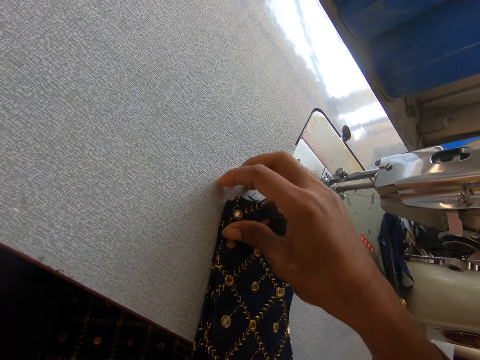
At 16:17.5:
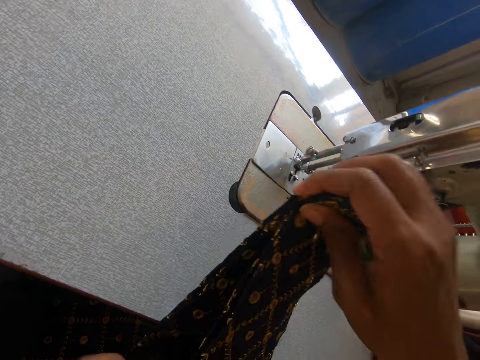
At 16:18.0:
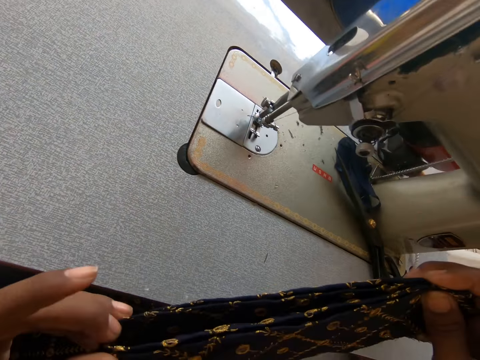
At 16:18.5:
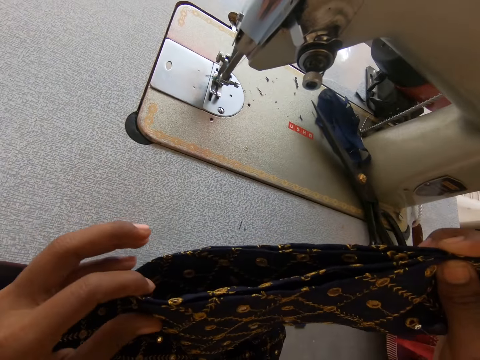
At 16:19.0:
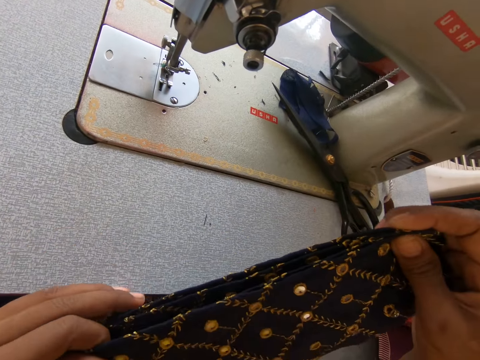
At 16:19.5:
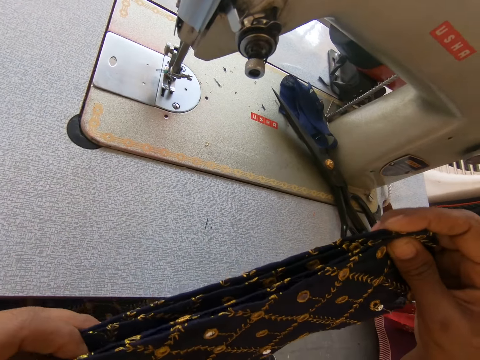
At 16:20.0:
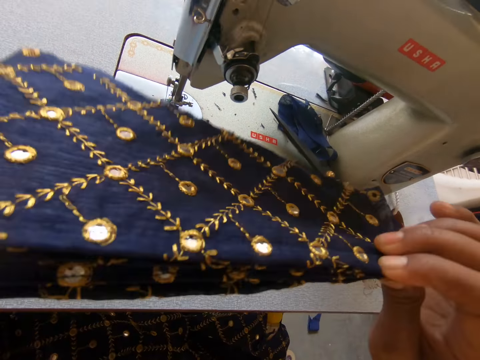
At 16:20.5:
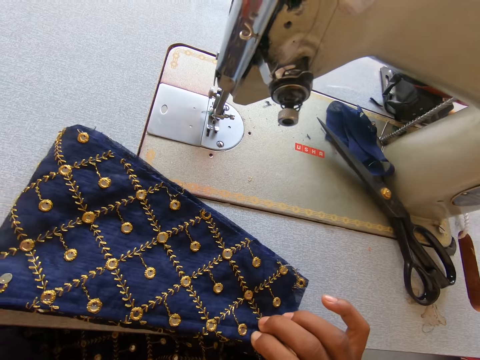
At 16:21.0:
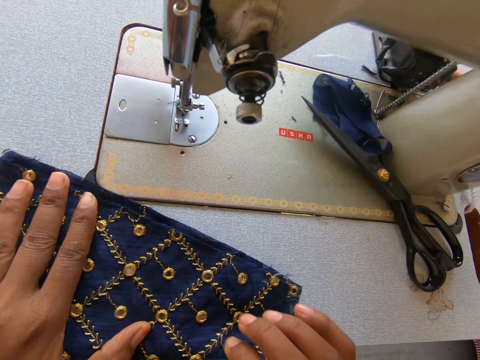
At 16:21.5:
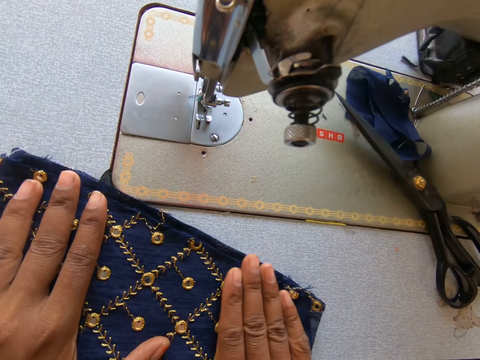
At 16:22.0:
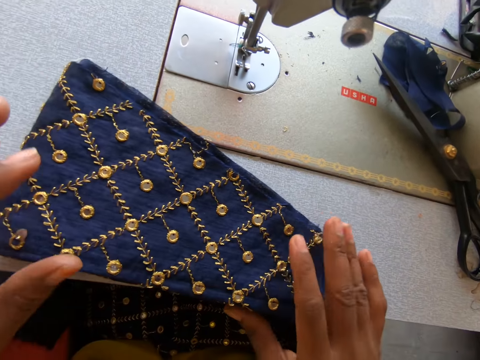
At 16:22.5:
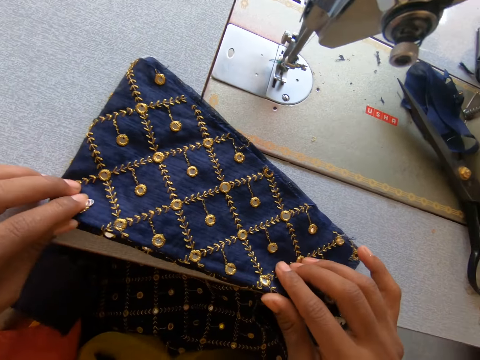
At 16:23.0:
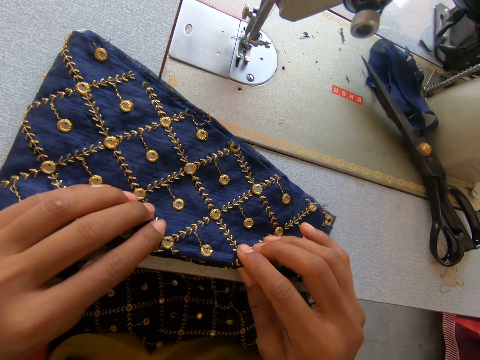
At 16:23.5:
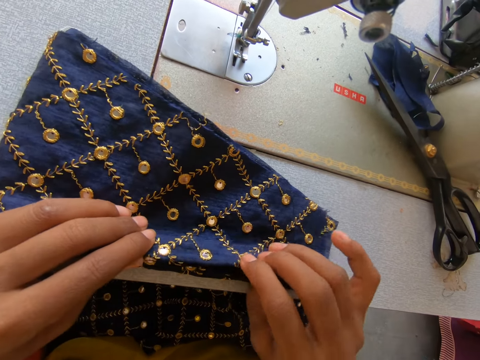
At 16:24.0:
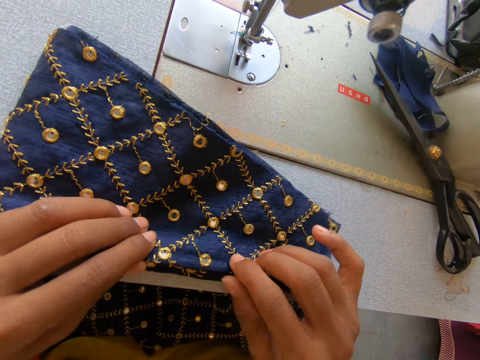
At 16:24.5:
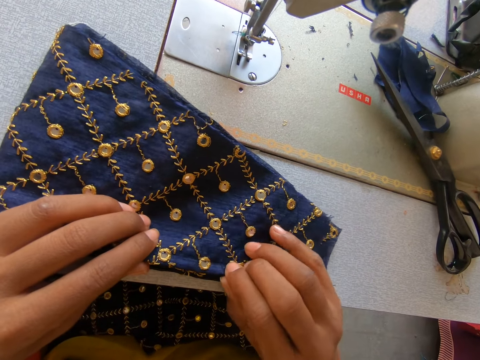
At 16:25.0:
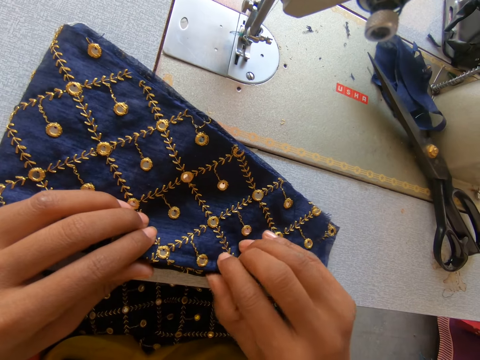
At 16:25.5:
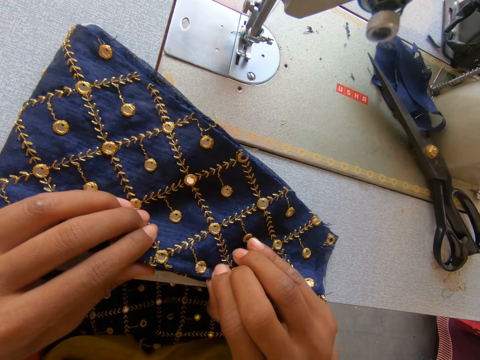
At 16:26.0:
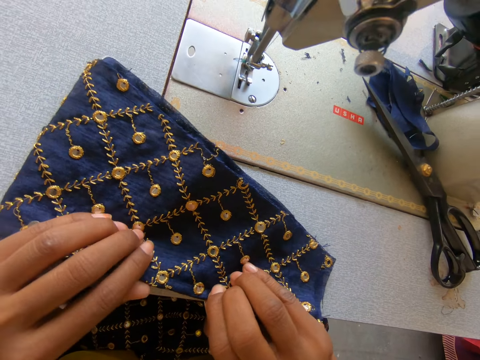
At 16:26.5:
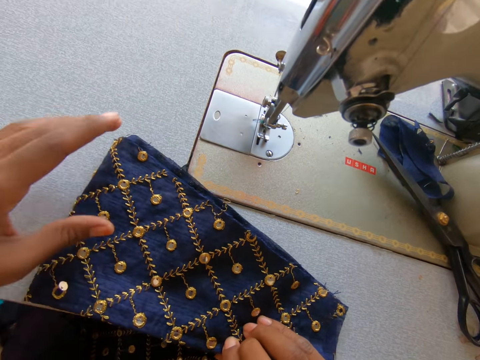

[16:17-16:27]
The camera wearer lifts the pieces of cloth up. They turn the pieces of cloth. They place the pieces of cloth down on the sewing machine.

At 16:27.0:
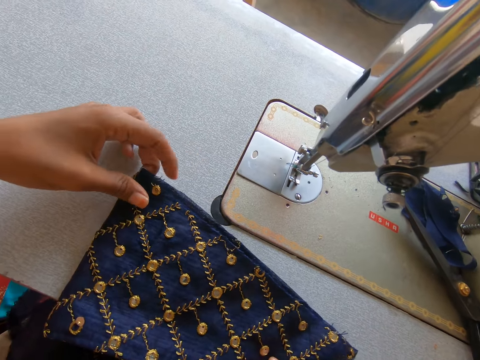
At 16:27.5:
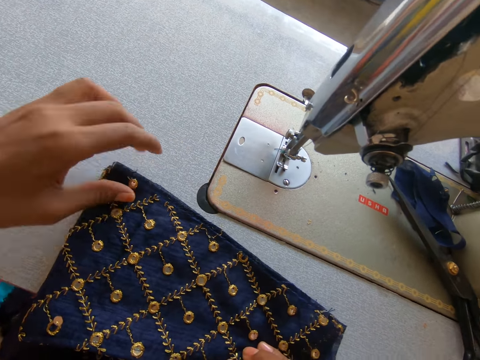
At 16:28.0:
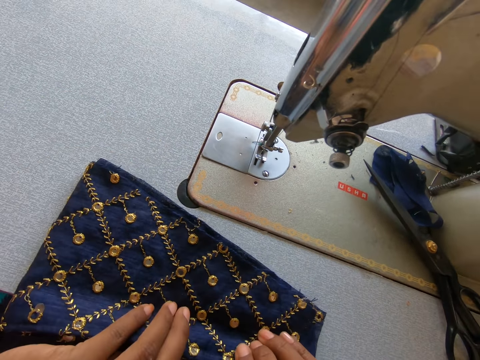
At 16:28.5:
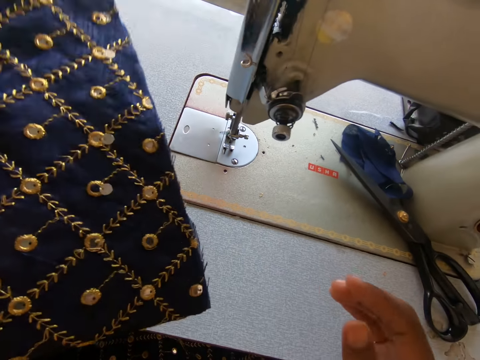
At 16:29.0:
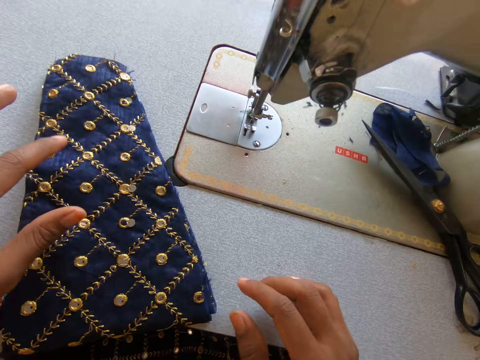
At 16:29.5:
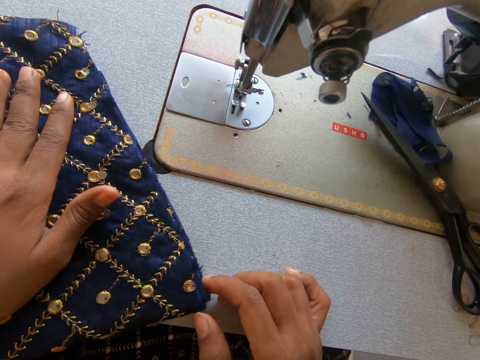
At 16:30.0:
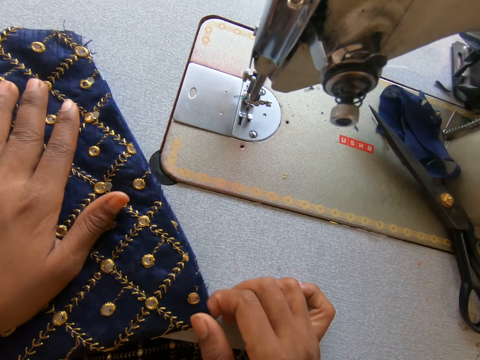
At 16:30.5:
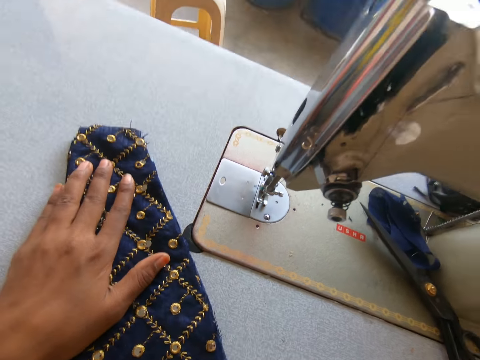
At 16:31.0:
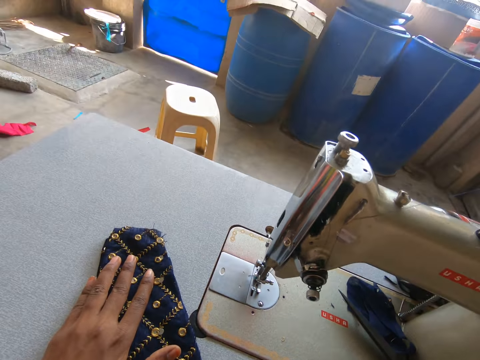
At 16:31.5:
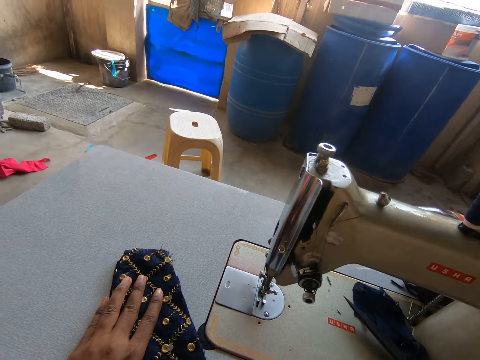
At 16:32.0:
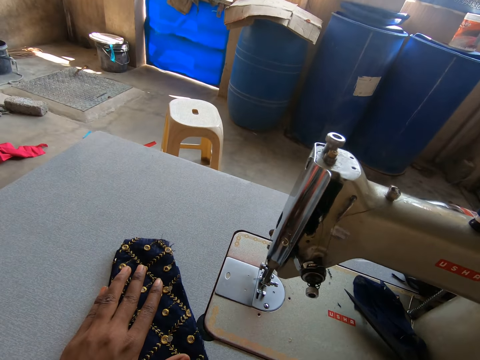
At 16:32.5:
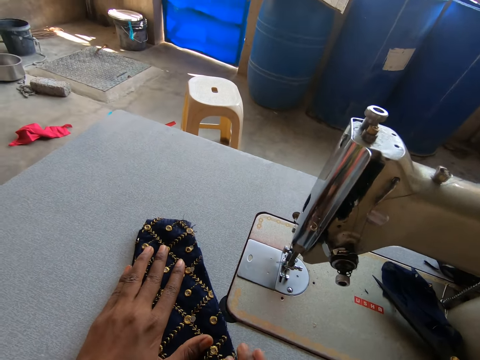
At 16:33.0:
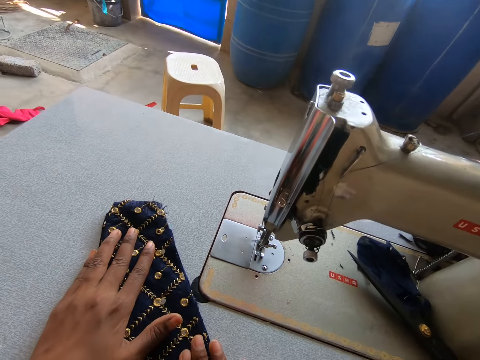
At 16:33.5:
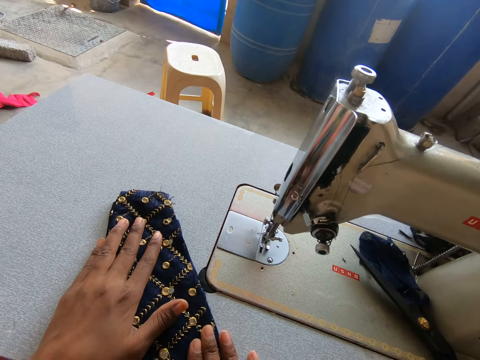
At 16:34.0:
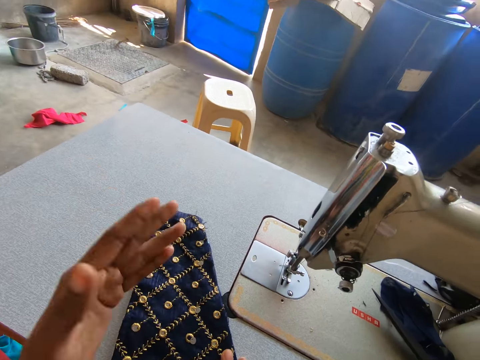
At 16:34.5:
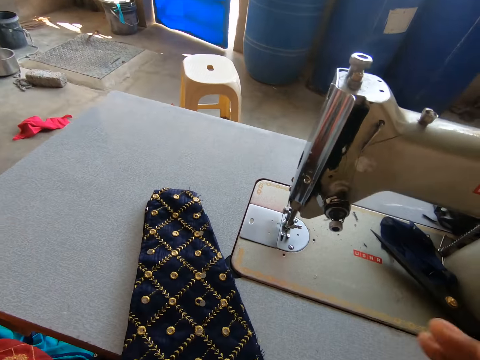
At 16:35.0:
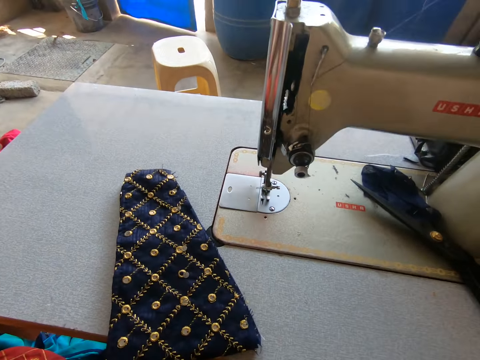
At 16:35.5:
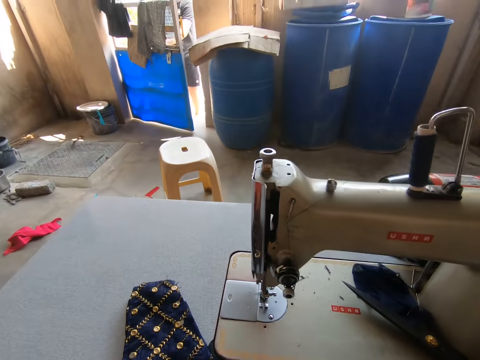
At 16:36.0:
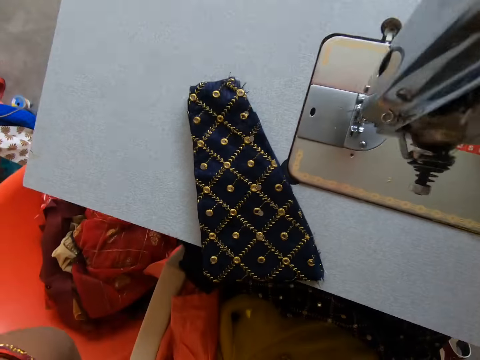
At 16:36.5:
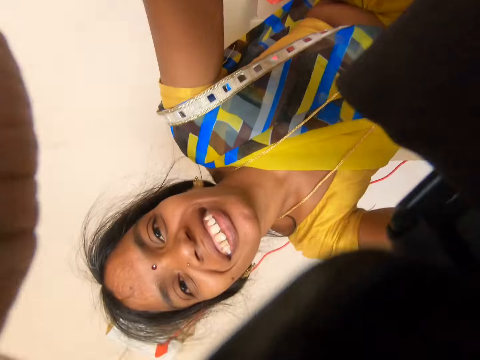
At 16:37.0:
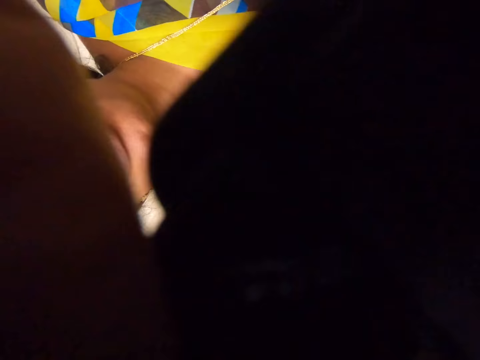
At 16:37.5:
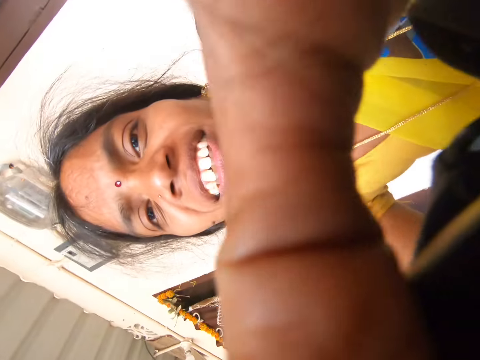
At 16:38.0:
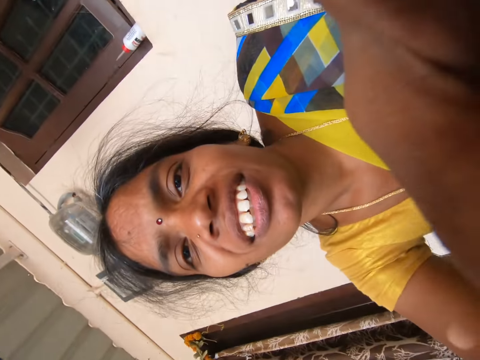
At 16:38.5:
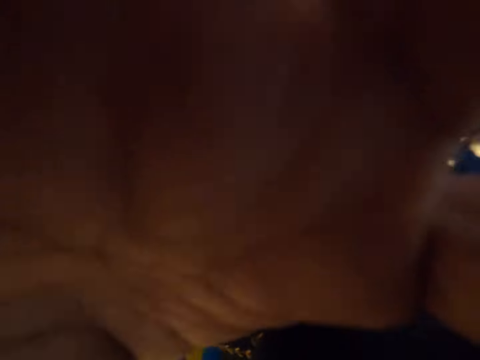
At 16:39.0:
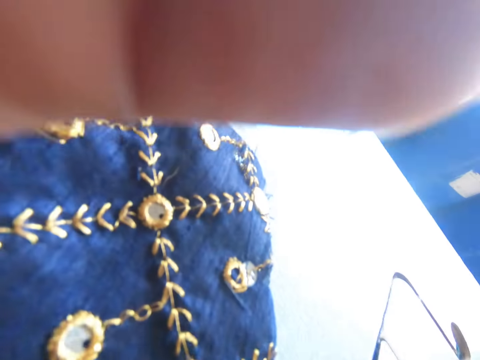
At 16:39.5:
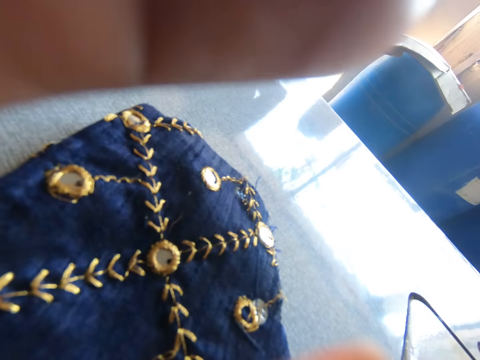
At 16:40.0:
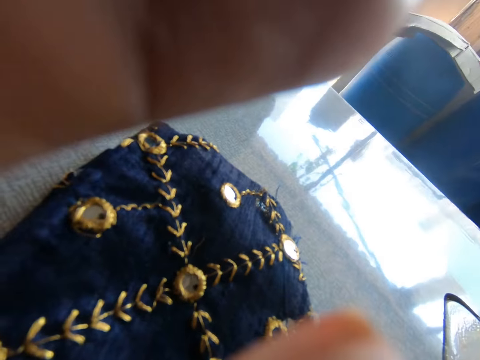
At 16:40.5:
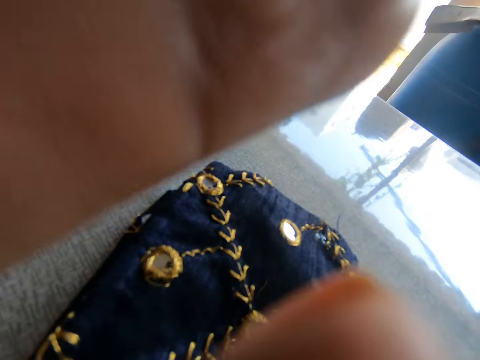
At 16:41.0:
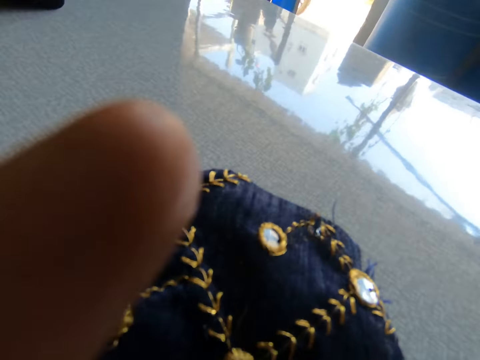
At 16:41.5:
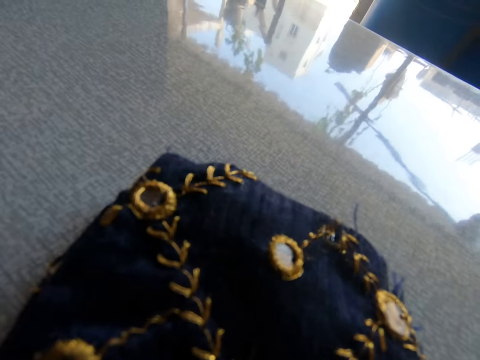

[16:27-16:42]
The camera wearer turns the pieces of cloth. They place the pieces of cloth on the sewing machine. They look at the front. They interact and talk. They lift a hand. They adjust the camera and remove the camera.
